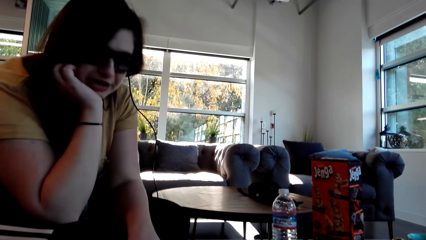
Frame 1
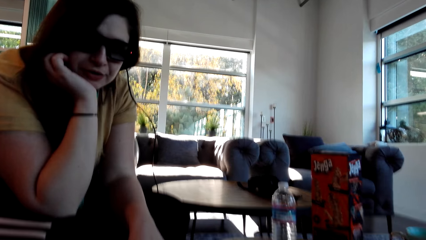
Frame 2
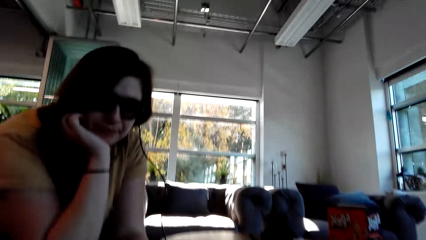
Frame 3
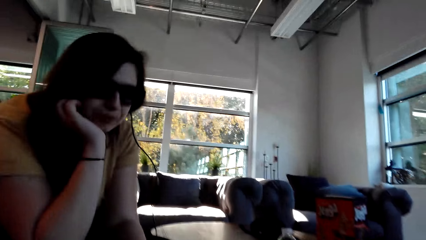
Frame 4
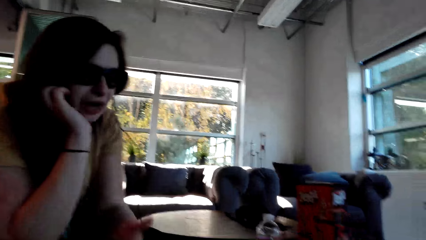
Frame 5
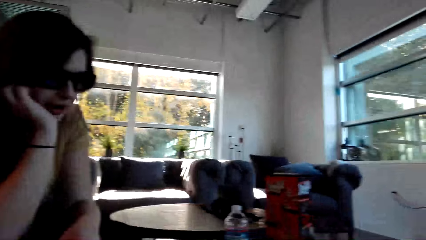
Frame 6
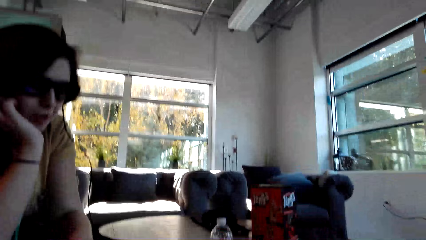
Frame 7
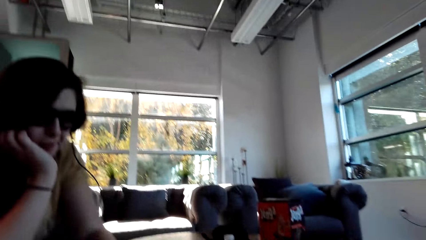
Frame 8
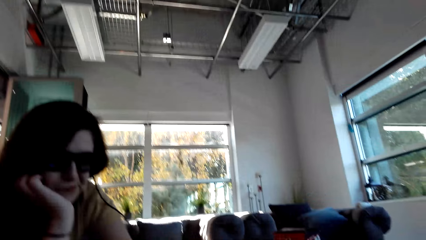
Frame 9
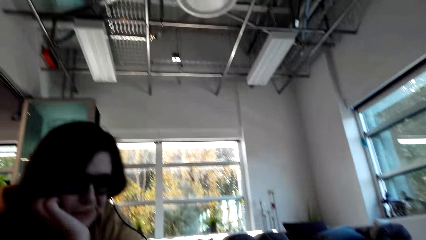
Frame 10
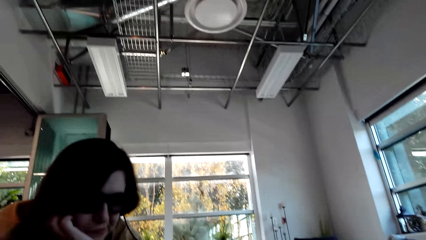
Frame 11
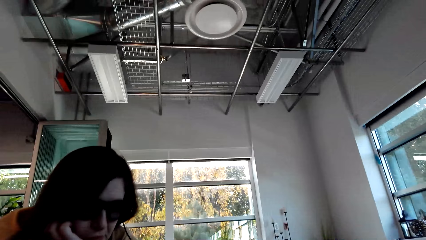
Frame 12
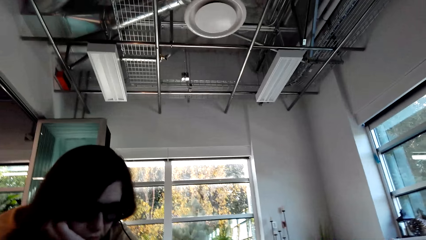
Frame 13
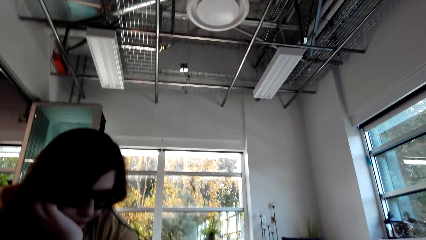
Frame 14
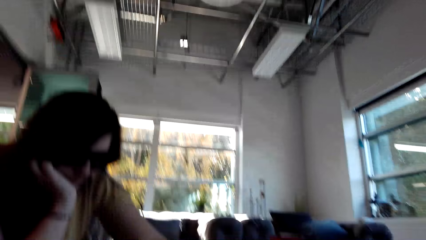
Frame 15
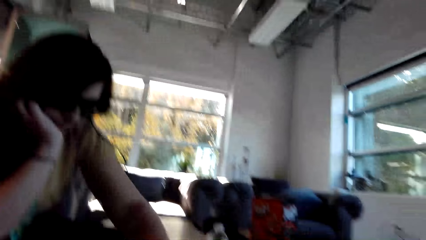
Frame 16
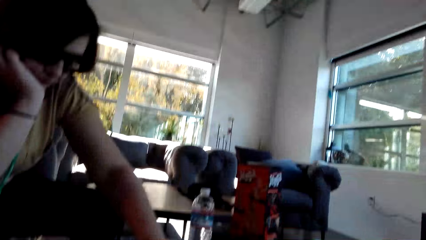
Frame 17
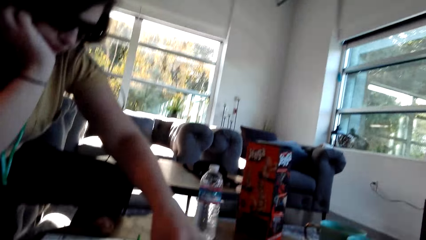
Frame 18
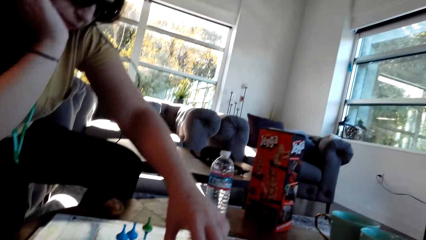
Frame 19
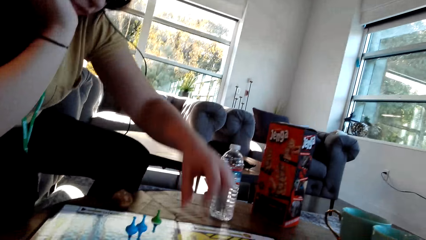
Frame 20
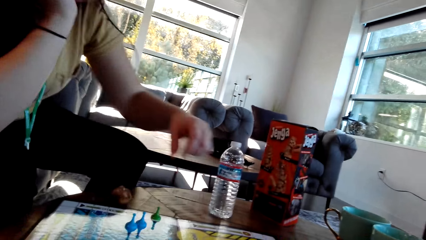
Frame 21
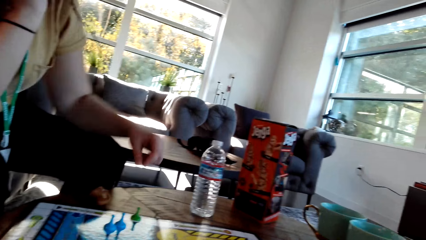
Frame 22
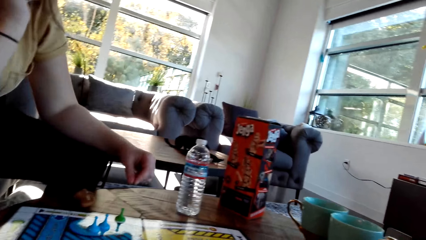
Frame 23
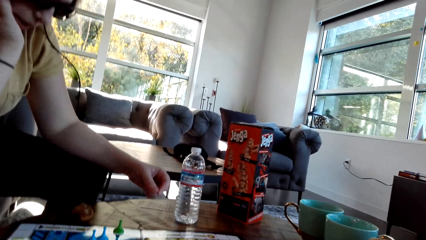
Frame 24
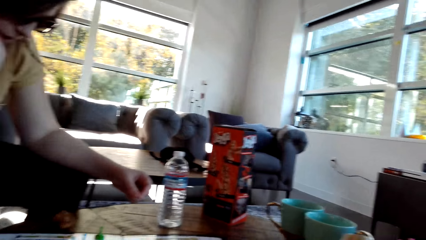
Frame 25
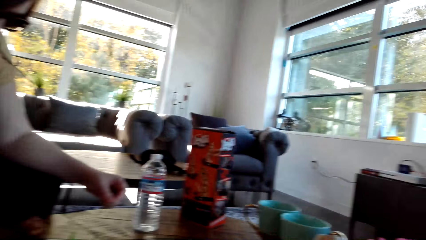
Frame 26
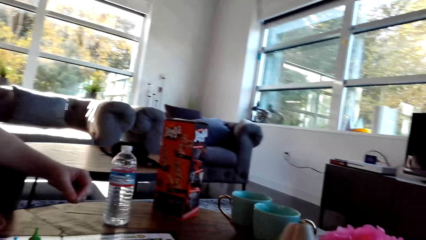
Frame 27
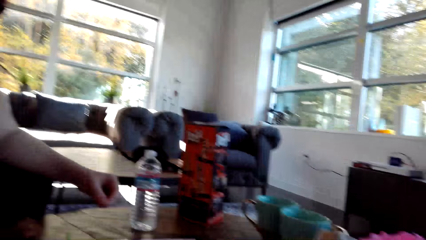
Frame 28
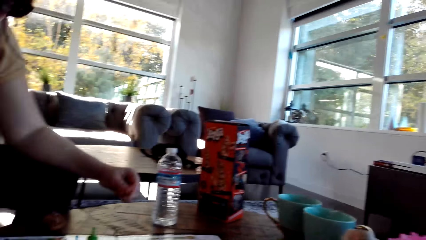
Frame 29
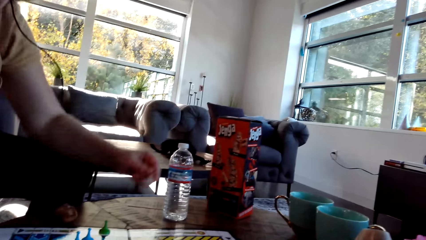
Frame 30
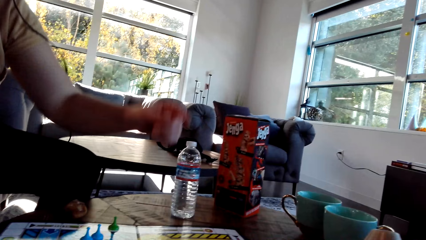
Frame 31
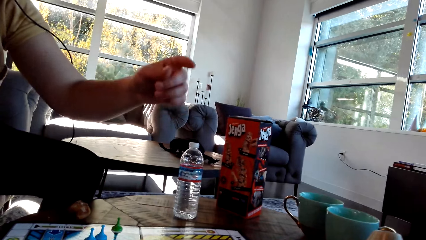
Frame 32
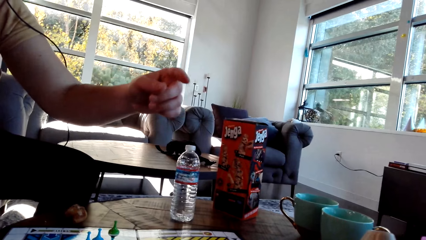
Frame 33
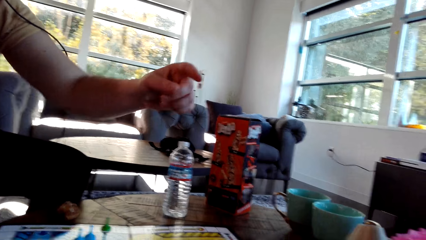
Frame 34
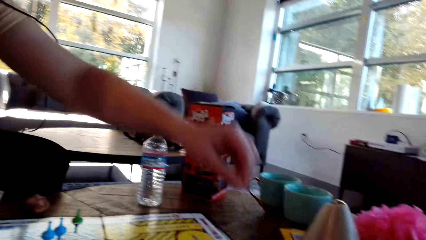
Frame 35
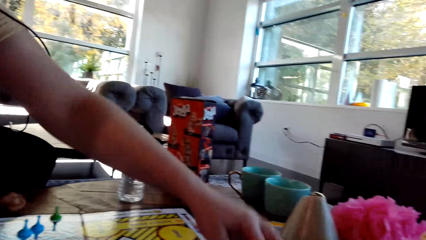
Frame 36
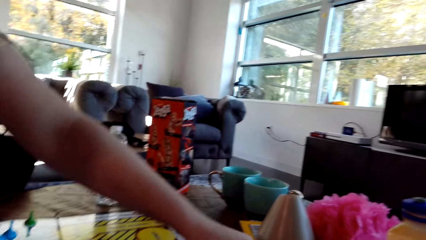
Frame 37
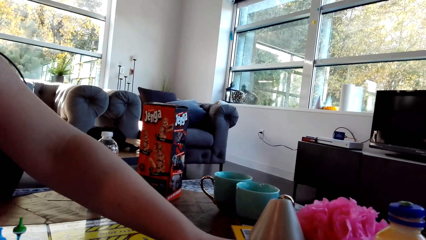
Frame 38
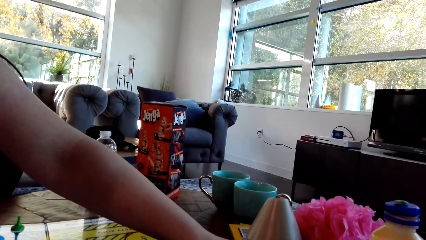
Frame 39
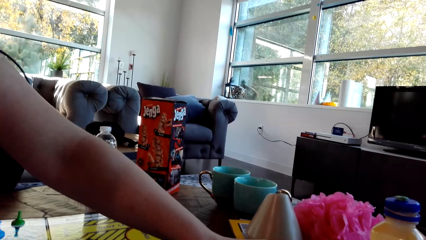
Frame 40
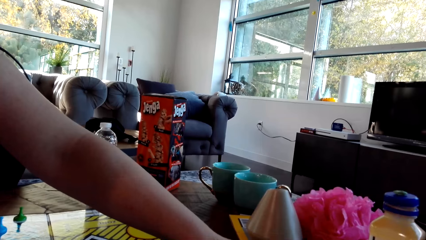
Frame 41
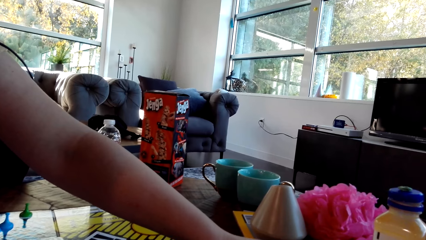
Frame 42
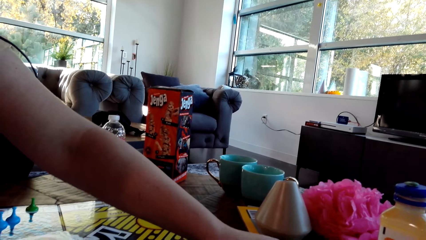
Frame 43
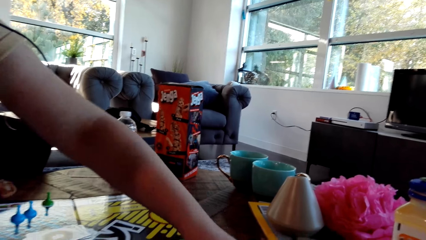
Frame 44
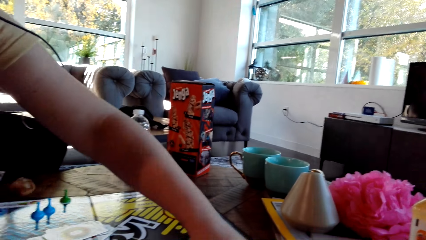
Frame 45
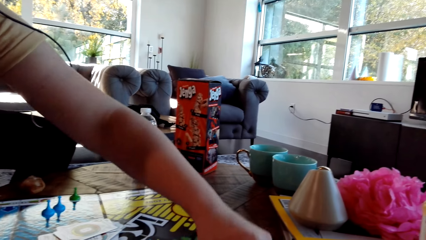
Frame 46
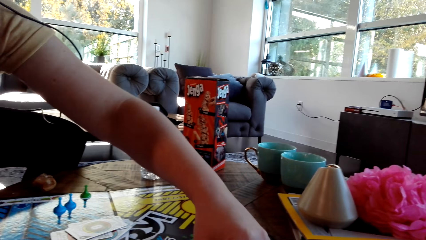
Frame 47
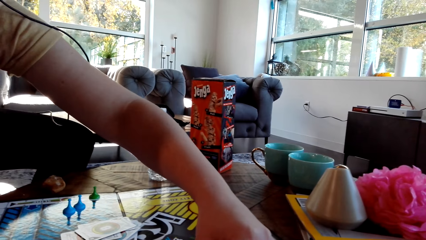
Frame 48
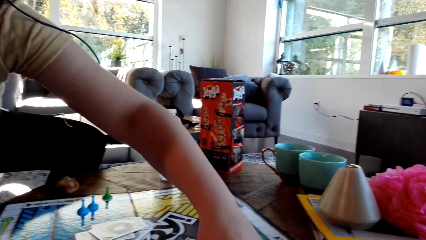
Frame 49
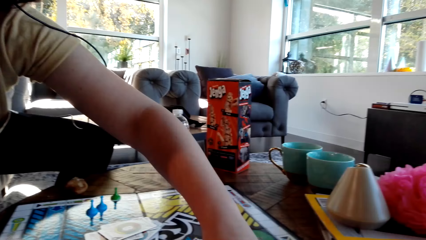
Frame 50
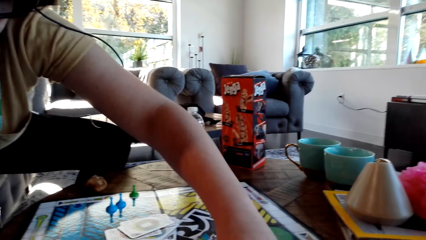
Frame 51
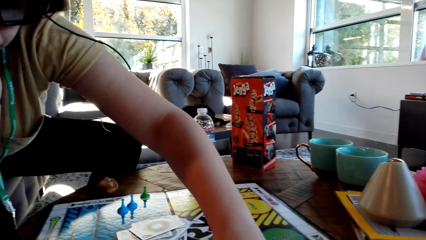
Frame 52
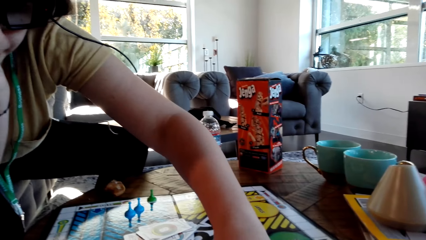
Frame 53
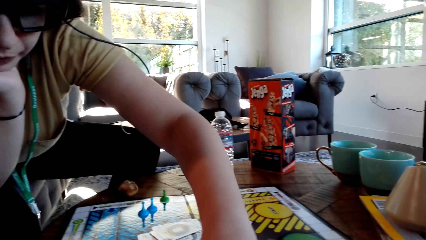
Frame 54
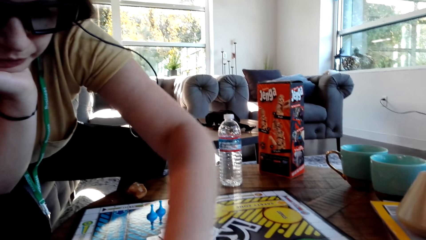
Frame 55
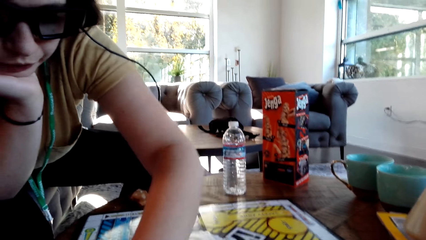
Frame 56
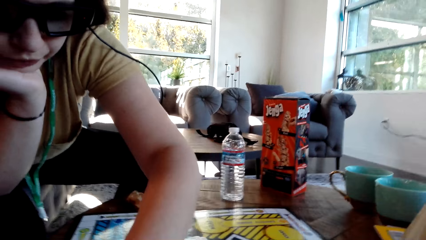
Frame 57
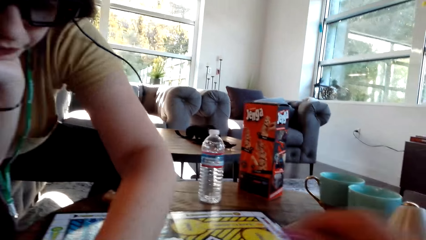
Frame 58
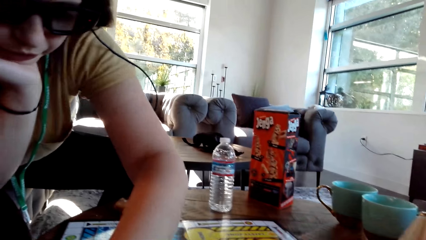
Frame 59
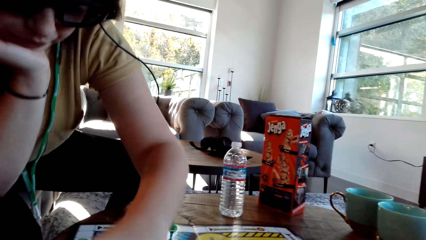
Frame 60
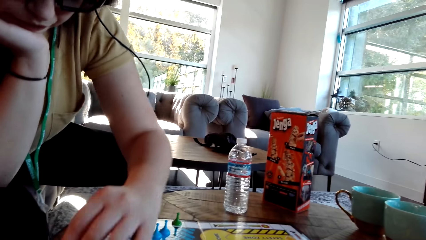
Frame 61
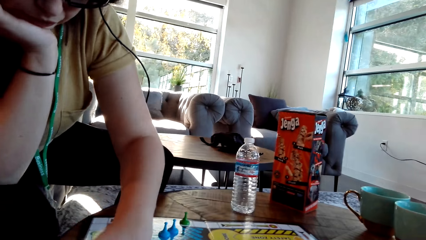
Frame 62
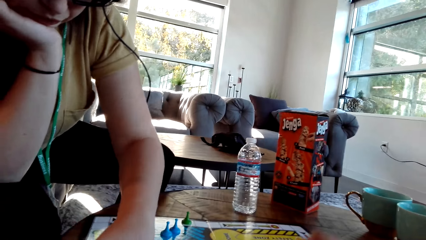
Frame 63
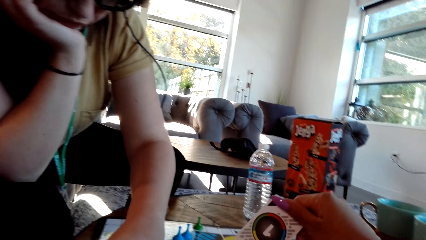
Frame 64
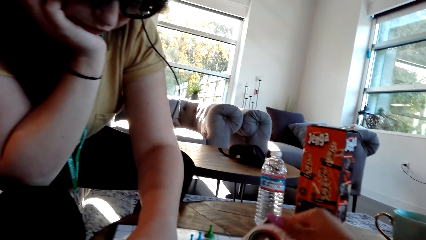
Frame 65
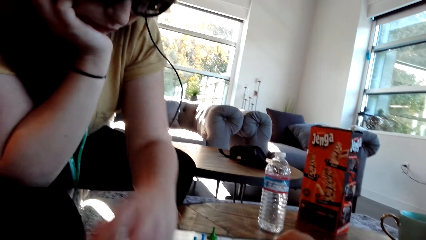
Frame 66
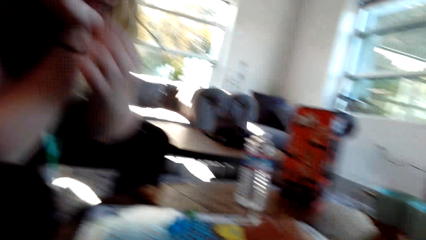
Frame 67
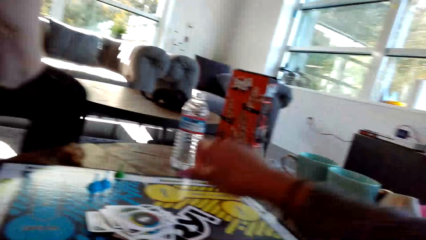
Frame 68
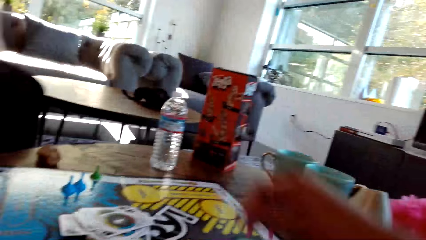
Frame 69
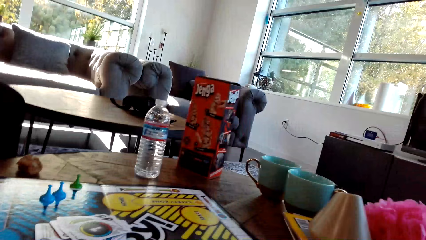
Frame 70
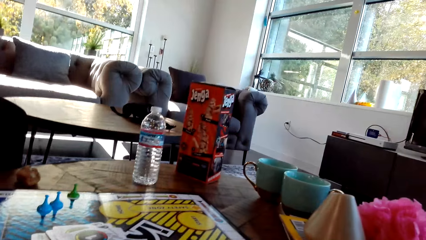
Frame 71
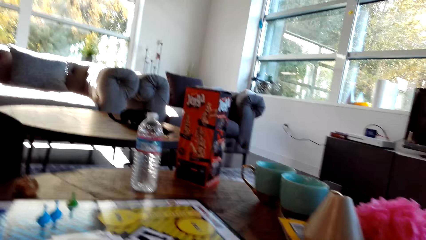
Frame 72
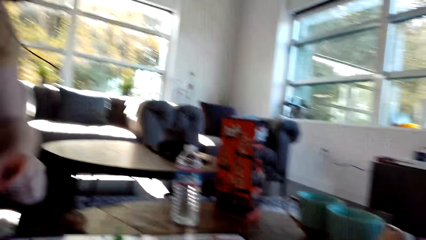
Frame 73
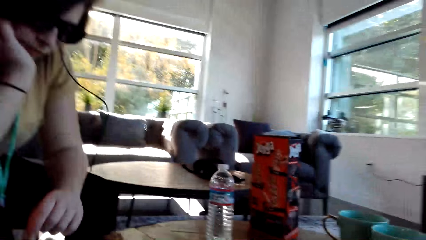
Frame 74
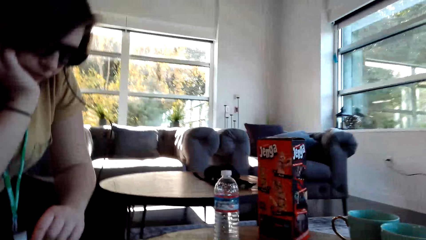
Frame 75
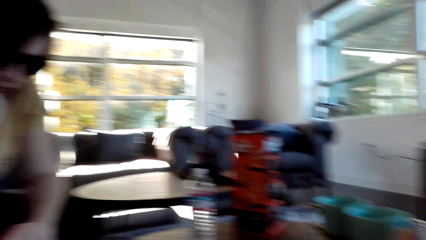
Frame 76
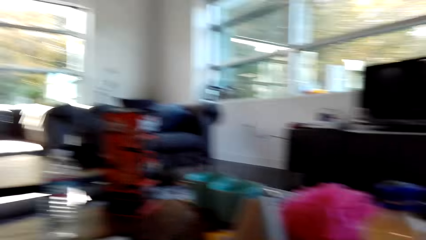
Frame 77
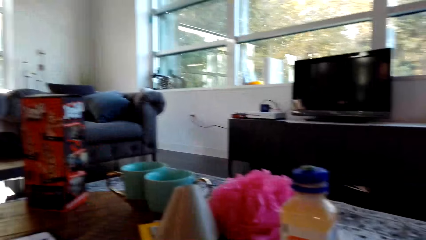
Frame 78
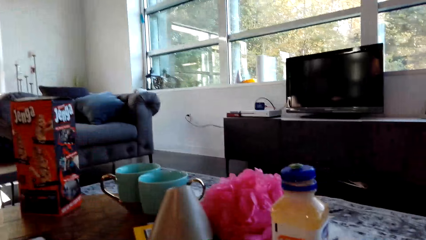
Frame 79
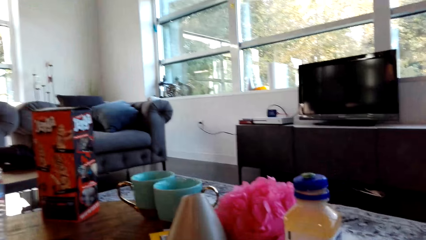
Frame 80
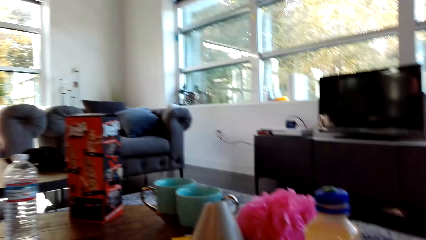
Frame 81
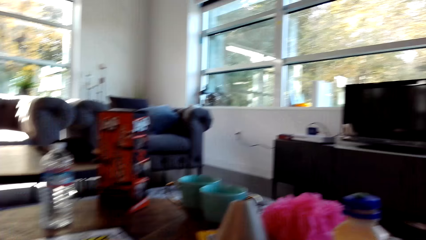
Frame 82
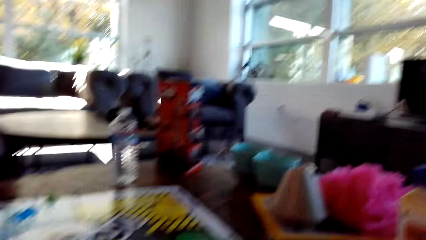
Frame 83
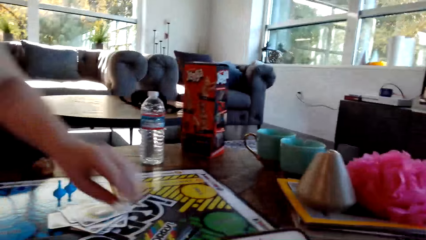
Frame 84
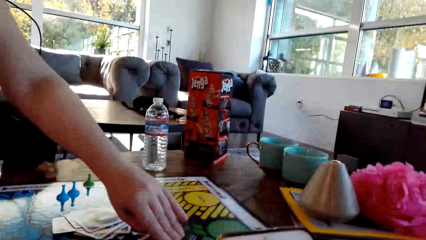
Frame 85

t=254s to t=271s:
The woman plays the Sorry game. The camera wearer plays the Sorry game. The woman plays the Sorry game. The woman moves a pawn. The camera wearer plays the Sorry game. They turn around the room.
